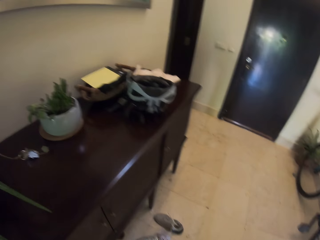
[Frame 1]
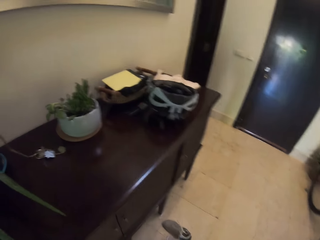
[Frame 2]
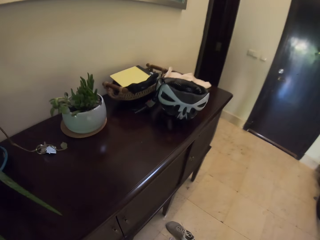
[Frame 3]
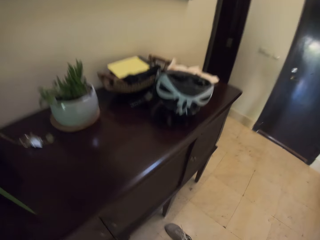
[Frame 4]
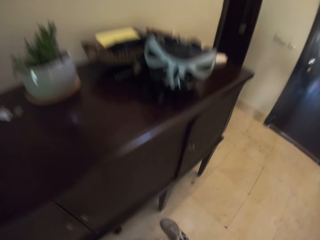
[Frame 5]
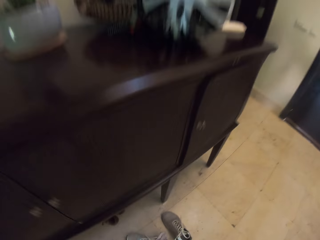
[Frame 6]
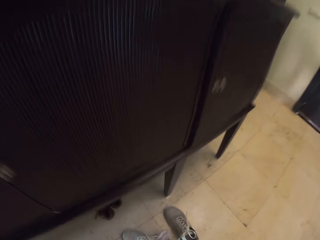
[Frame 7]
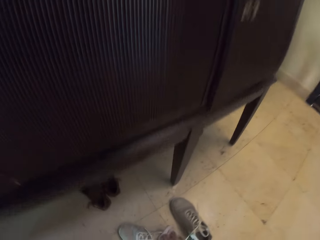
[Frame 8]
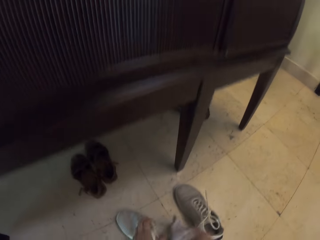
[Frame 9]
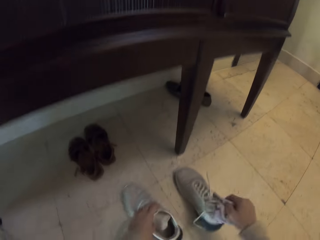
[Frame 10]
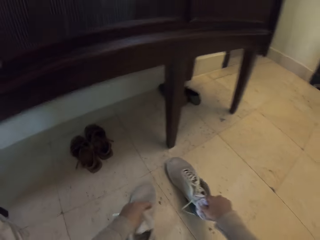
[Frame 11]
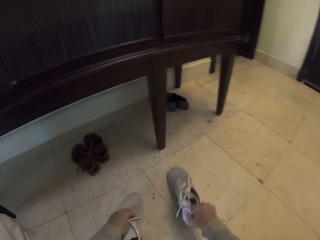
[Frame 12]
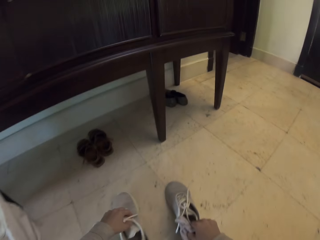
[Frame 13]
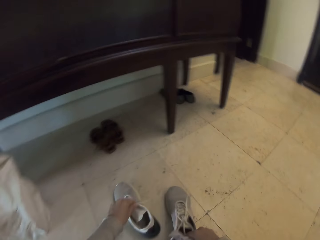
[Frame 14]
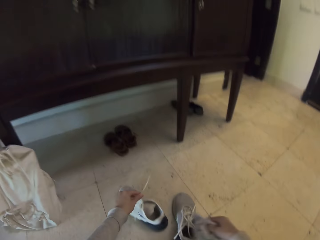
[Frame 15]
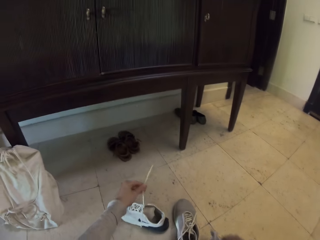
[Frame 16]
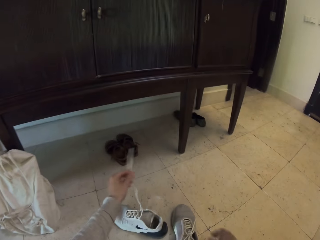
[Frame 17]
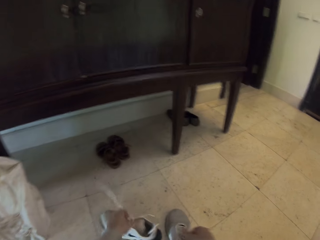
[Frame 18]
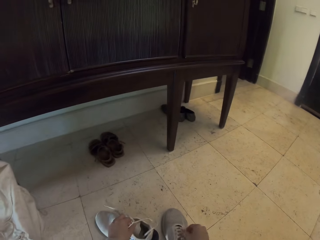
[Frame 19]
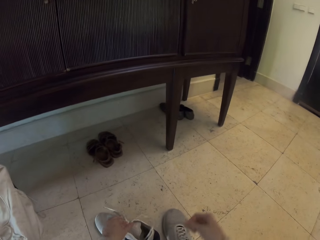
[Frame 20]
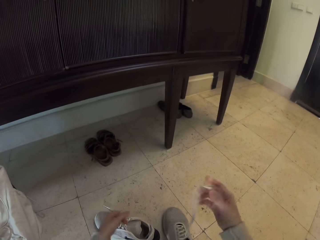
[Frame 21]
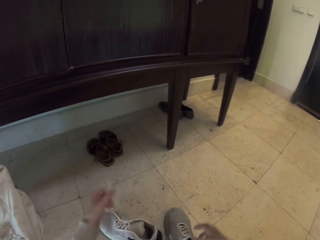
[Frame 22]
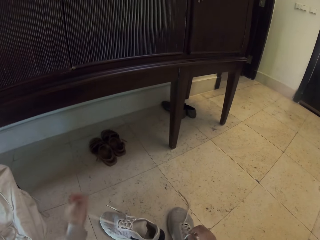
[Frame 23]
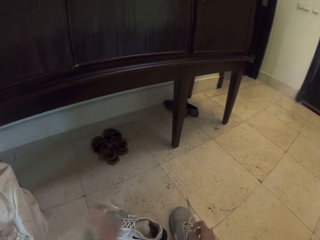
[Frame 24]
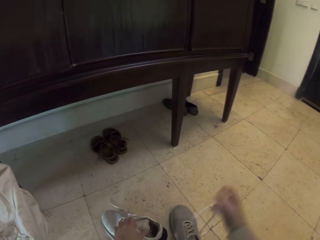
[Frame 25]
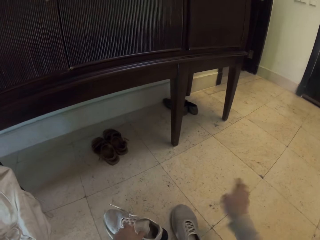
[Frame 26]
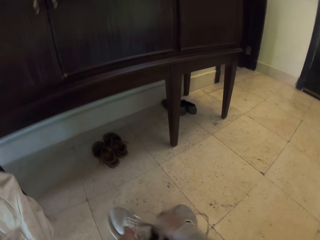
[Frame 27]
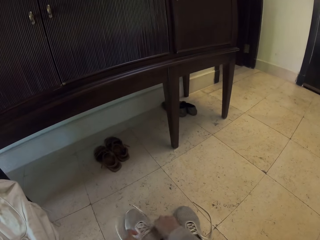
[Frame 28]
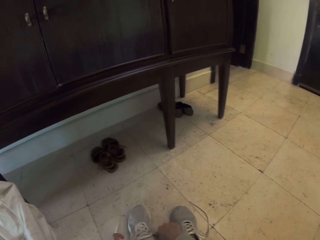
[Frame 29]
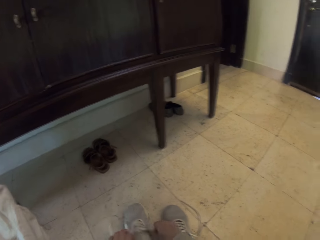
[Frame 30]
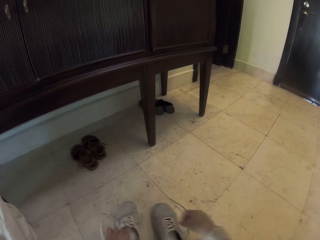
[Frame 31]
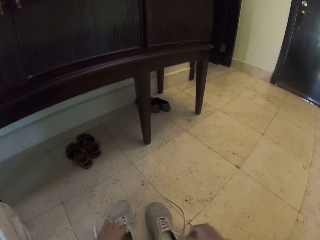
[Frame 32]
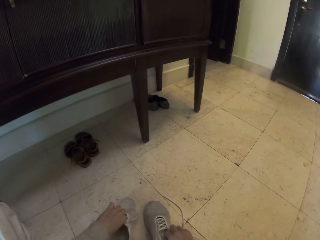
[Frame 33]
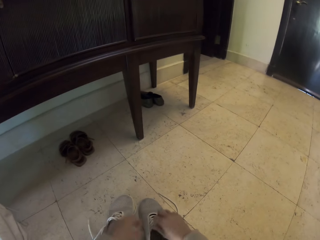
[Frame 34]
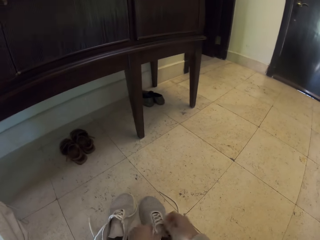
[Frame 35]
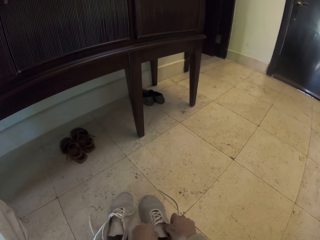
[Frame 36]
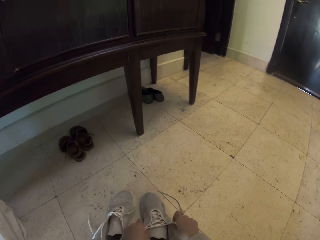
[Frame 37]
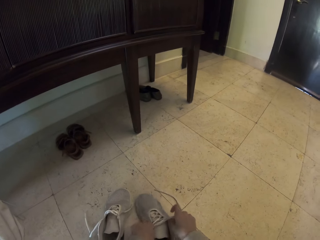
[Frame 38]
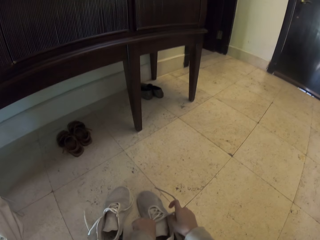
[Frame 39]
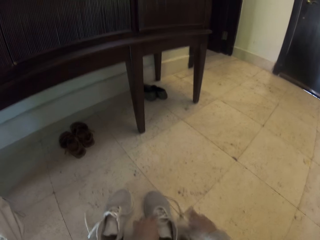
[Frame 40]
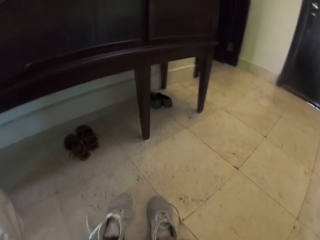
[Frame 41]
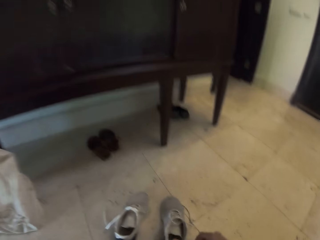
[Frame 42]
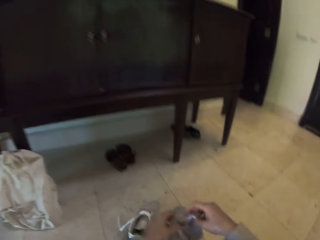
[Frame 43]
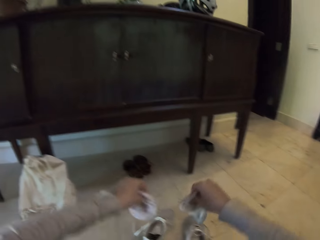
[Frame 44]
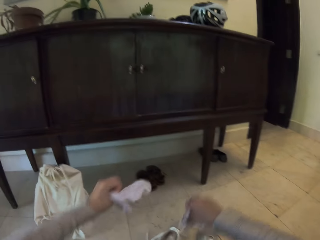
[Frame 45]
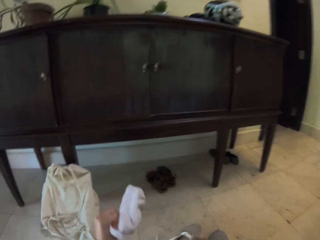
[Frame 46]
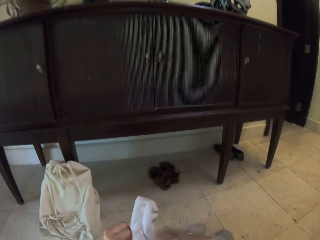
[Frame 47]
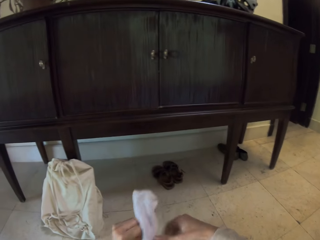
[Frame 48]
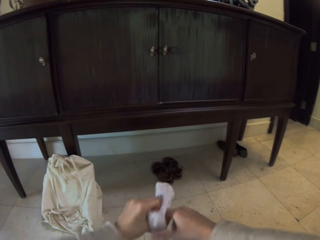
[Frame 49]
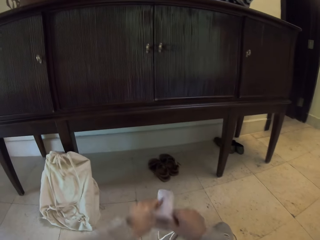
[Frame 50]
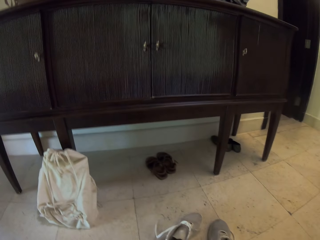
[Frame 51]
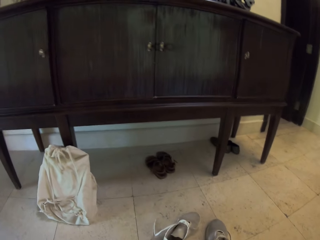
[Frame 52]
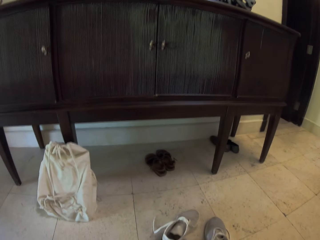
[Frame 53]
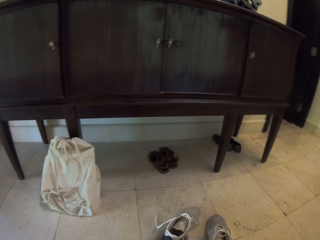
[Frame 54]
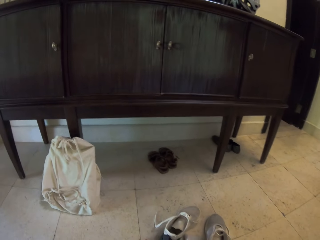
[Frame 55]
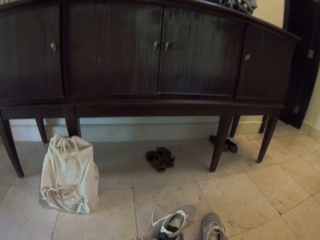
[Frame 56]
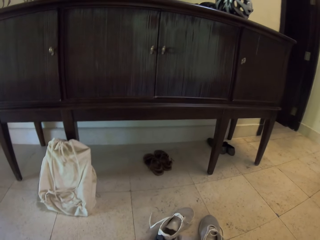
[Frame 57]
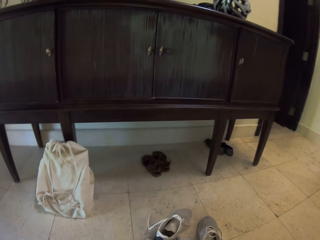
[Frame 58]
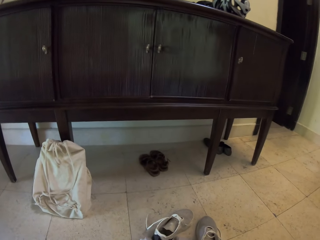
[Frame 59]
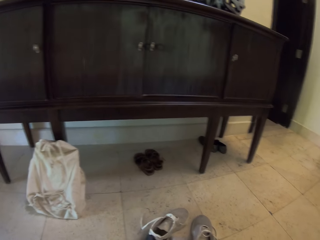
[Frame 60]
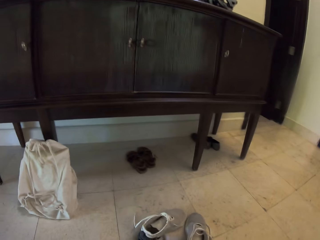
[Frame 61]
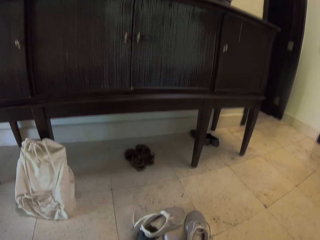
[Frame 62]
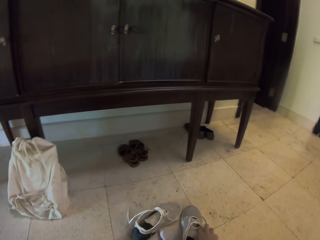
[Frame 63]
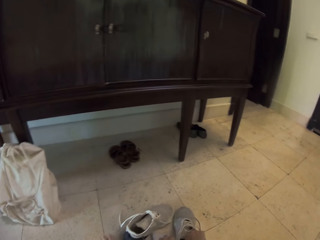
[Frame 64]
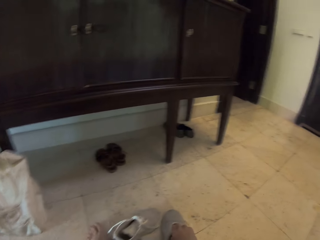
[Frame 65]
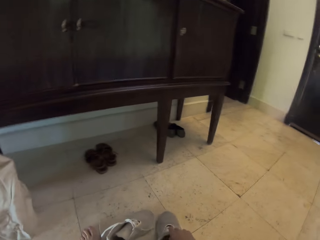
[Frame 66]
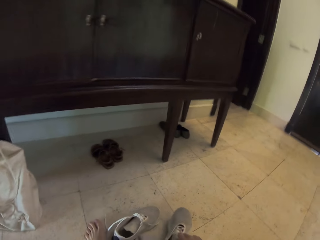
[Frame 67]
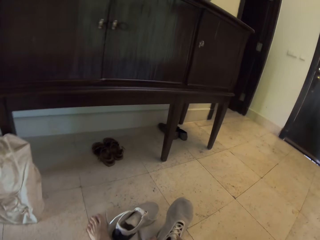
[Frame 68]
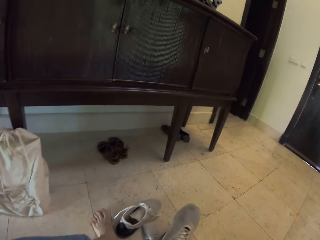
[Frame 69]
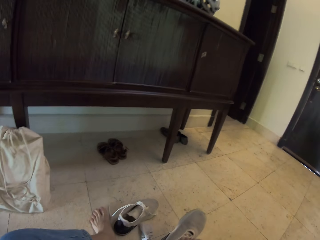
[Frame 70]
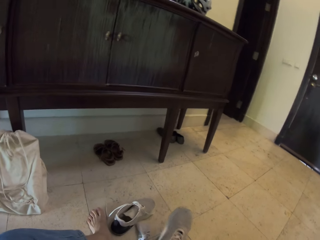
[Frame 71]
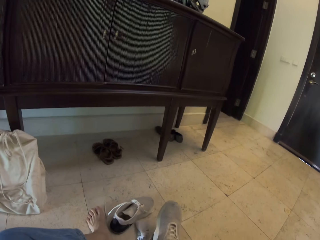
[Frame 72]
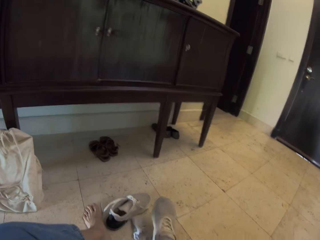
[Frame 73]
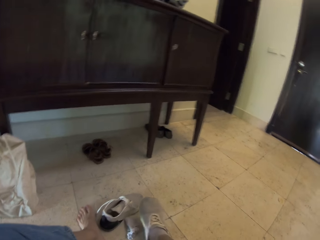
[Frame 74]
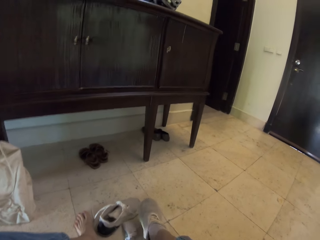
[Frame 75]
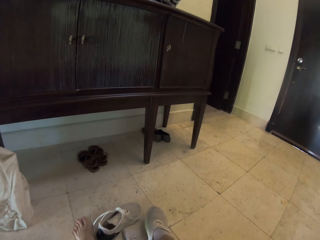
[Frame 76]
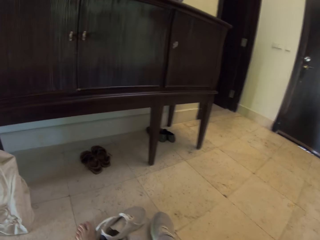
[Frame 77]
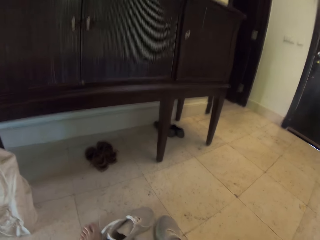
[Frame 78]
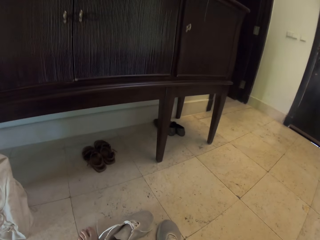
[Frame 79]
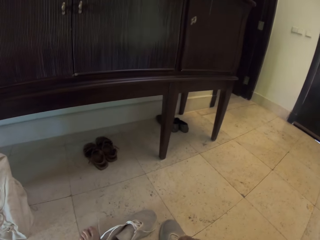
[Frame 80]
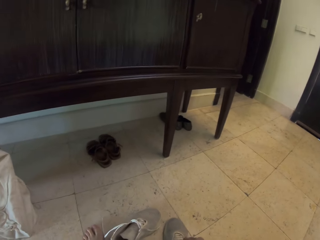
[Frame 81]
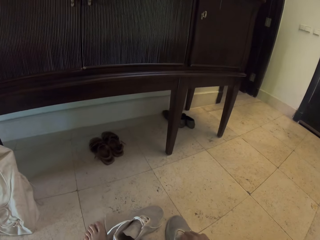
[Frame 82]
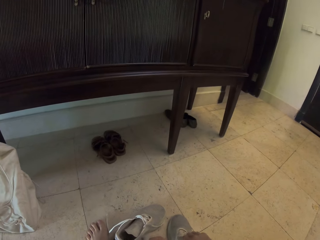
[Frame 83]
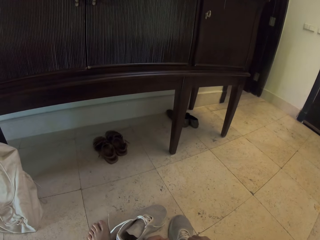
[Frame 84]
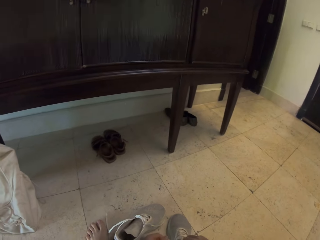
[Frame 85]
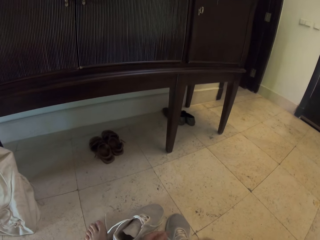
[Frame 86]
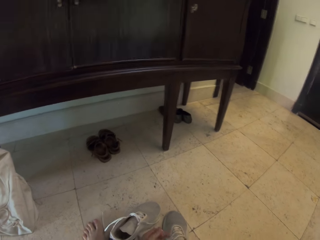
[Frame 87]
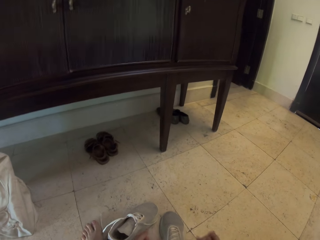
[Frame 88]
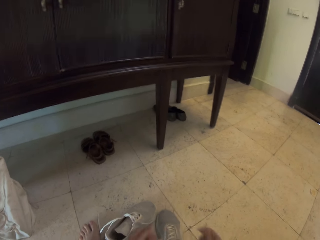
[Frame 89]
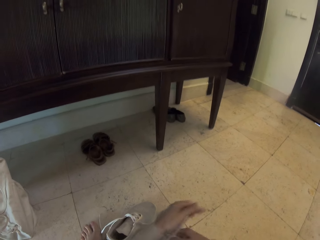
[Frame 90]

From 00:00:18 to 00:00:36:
The camera wearer holds the shoe. They hold the socks. They pick the sneakers on the floor. They untie the shoe lace. They wear the sock. They put on the sneakers.

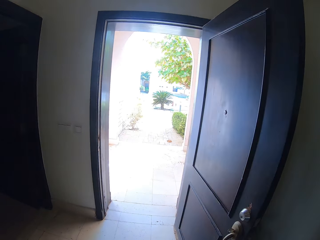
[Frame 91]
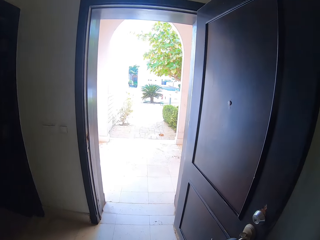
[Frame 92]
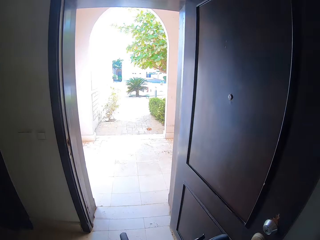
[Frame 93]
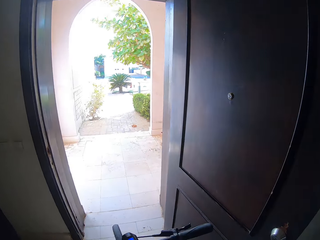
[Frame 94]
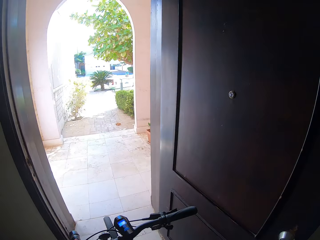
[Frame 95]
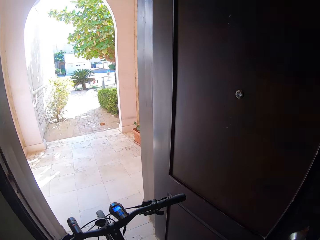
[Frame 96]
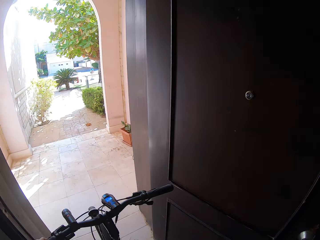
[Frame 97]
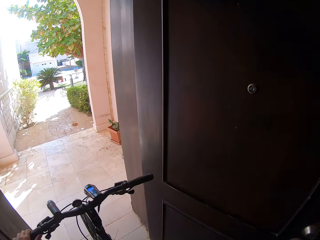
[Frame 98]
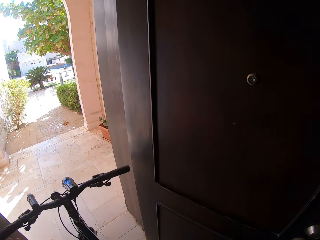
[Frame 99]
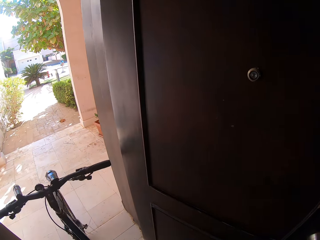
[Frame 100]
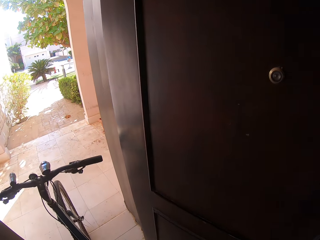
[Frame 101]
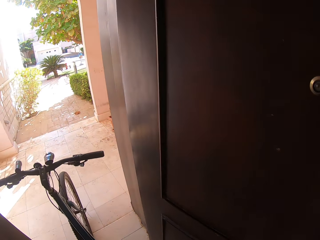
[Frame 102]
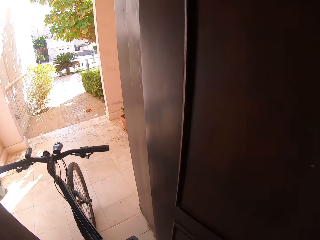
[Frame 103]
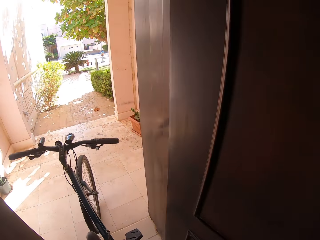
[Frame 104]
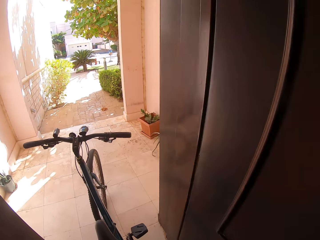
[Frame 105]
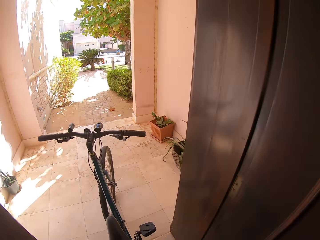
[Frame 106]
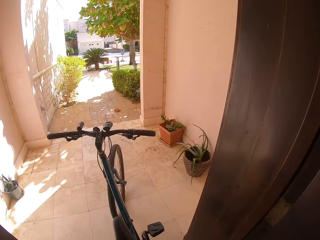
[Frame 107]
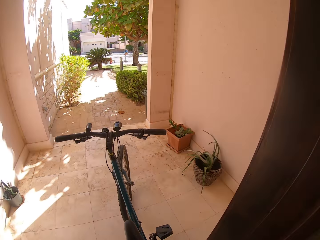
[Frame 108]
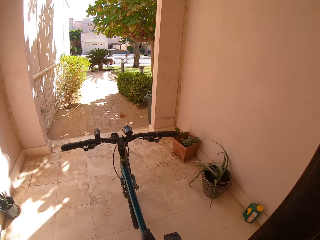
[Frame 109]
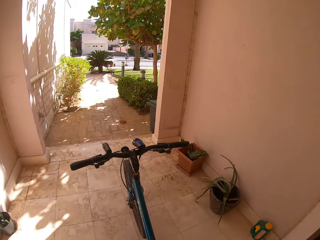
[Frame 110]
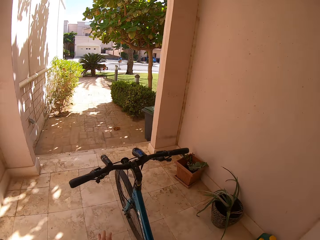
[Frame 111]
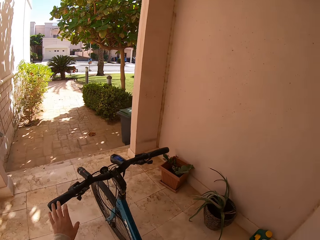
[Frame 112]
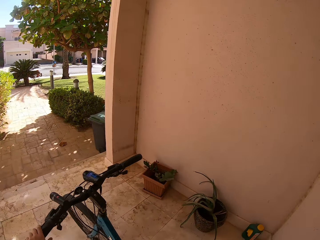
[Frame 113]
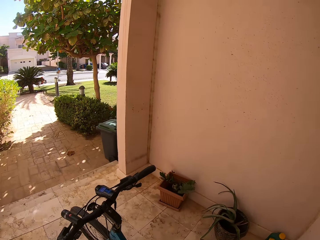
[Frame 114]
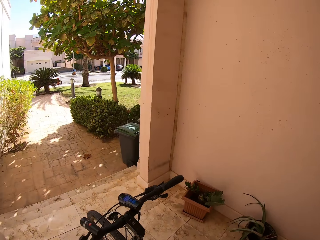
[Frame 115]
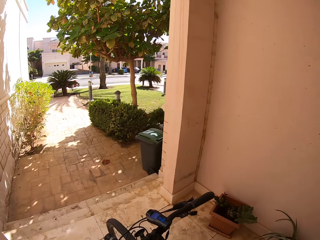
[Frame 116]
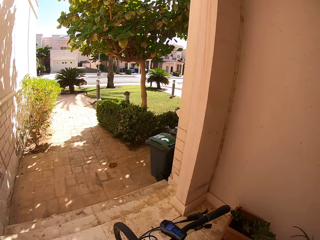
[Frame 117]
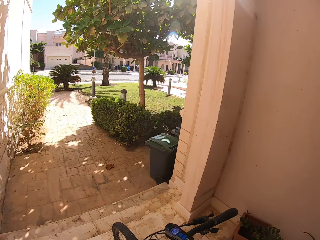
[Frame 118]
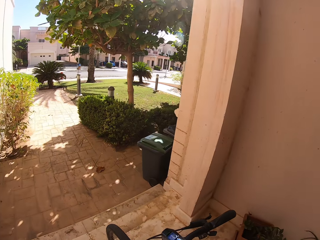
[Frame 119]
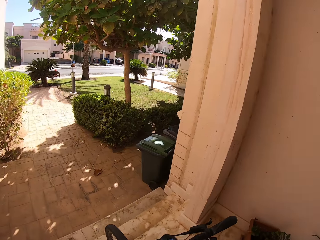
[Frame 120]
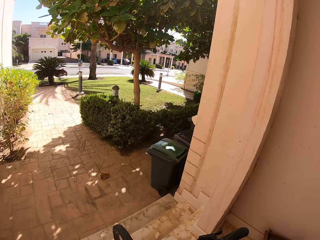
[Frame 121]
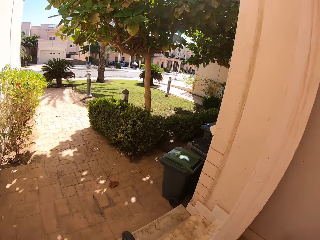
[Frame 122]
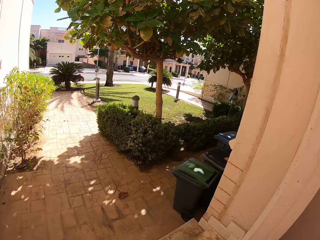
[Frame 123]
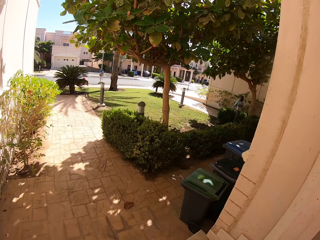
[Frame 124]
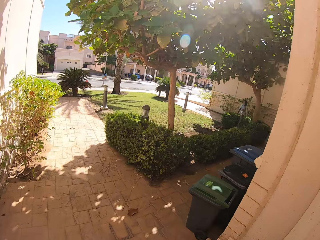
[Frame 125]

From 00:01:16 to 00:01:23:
The camera wearer pushes the bicycle outside.
